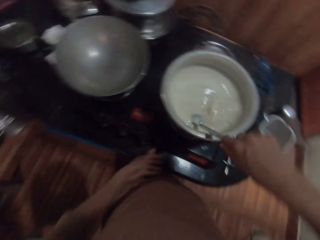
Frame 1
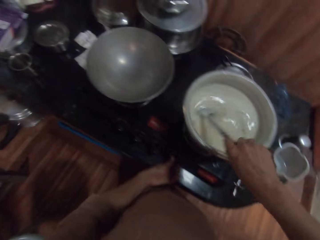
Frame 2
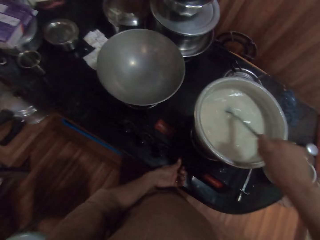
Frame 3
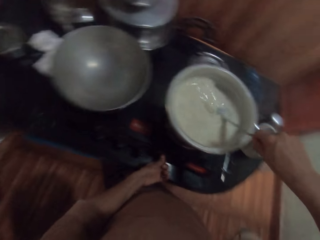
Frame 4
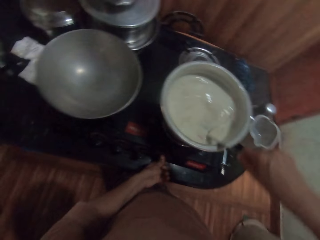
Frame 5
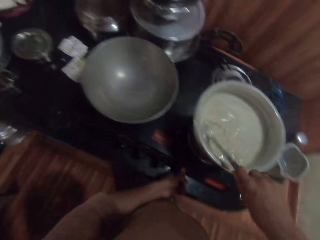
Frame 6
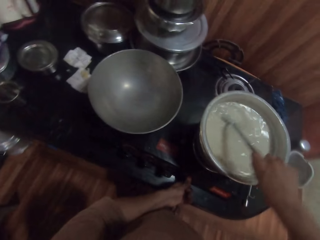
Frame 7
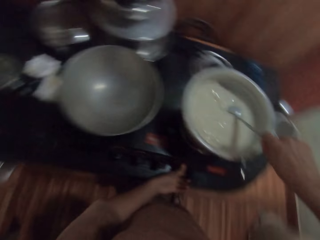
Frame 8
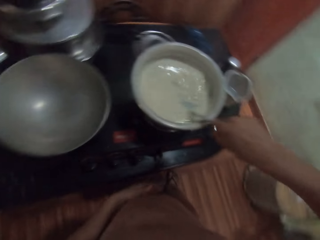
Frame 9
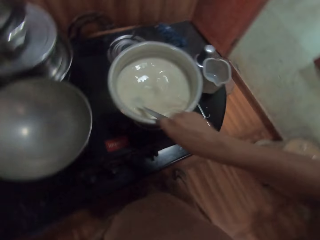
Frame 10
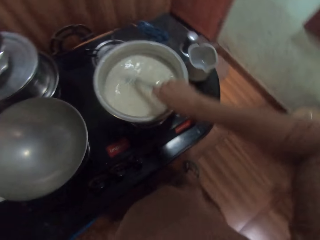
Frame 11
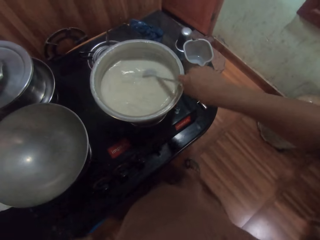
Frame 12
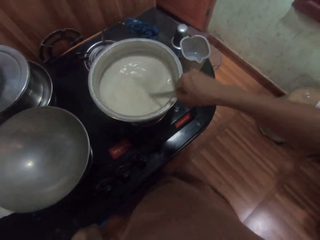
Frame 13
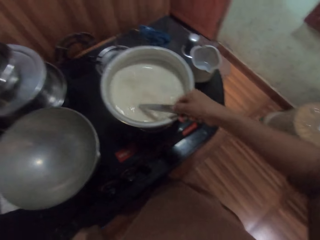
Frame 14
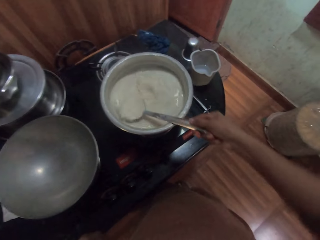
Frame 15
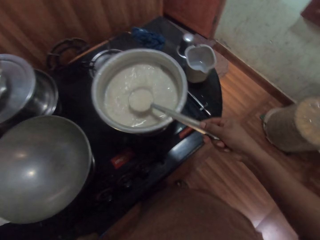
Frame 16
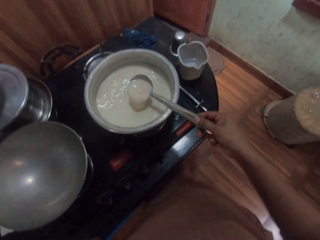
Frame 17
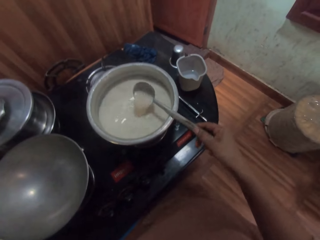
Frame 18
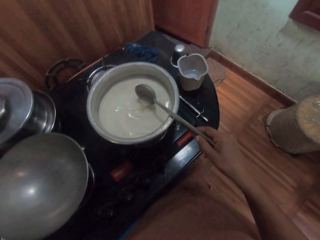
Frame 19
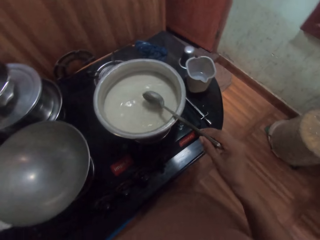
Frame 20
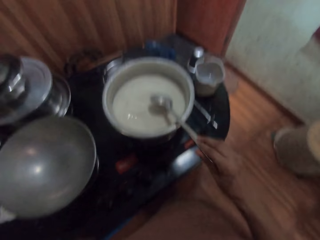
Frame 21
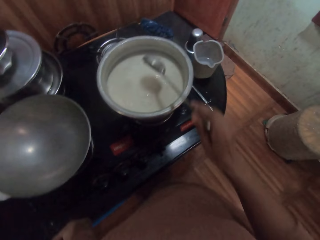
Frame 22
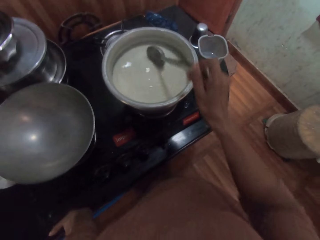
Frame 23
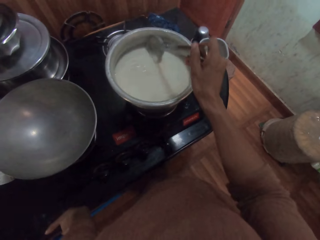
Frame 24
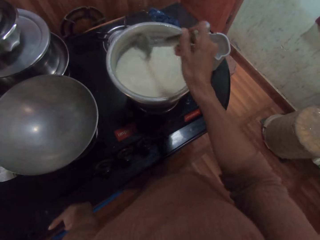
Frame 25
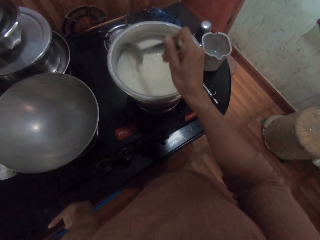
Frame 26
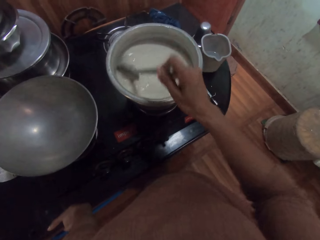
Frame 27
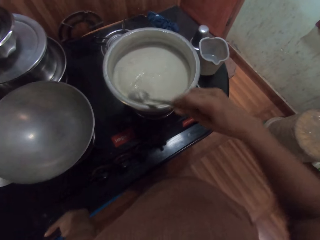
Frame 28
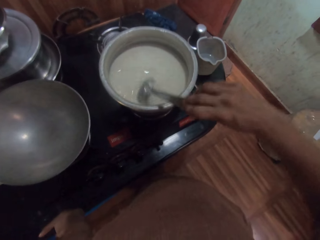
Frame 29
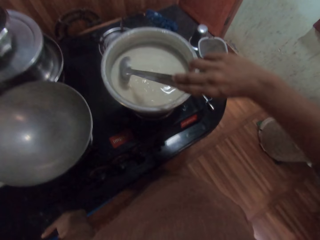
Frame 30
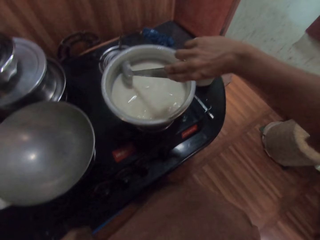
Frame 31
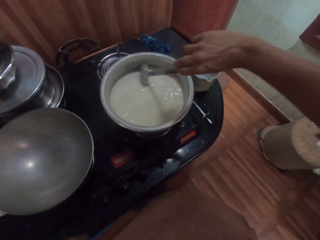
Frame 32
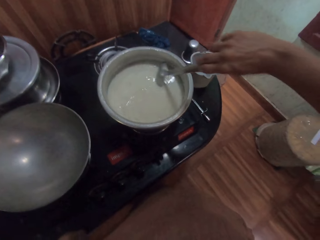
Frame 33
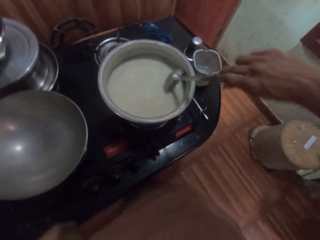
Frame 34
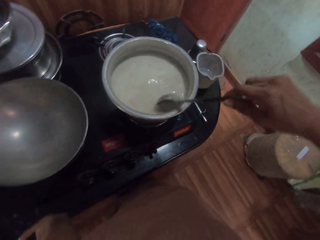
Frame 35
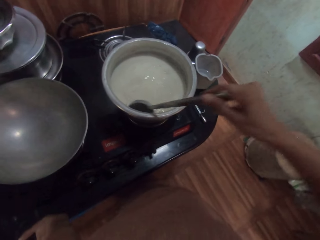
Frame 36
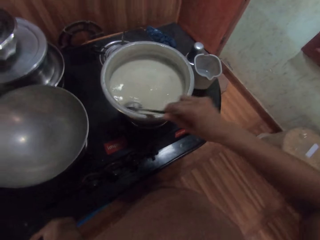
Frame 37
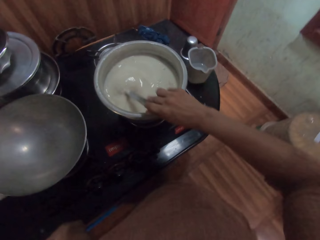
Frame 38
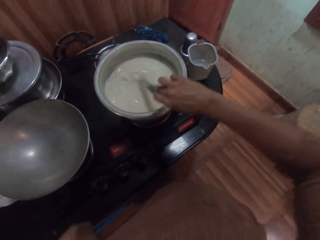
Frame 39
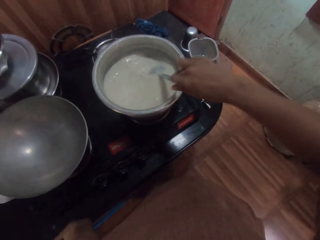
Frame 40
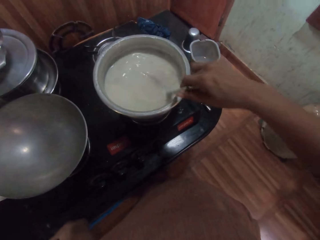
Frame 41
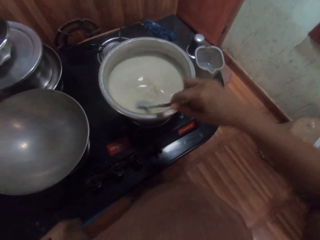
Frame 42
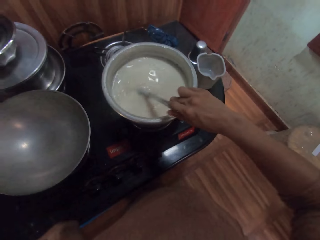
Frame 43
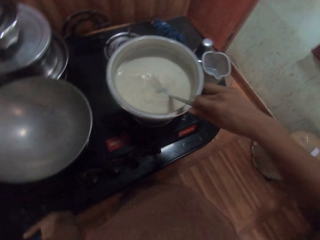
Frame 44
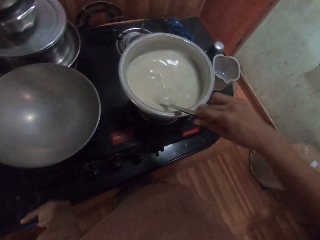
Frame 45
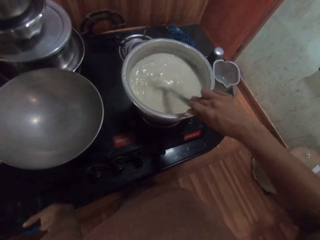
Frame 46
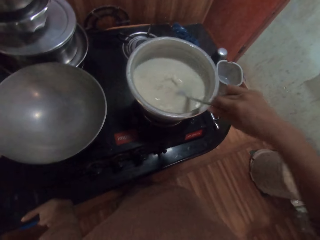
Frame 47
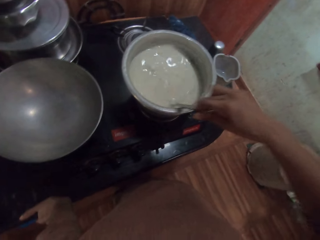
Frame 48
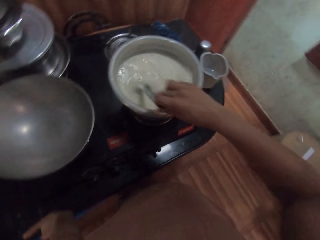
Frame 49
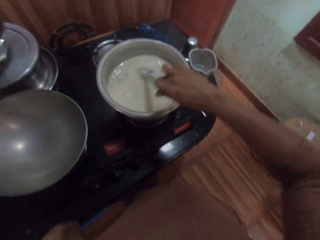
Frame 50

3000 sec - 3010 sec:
The camera wearer operates the gas burner on the countertop with her left hand. She places her left hand on the countertop.

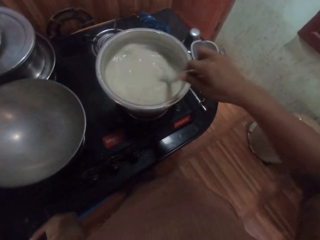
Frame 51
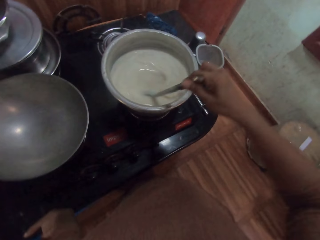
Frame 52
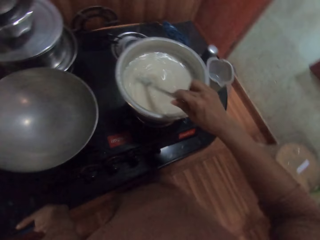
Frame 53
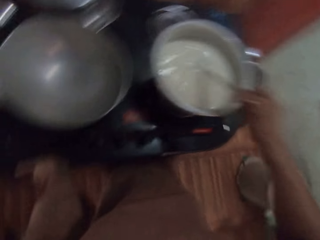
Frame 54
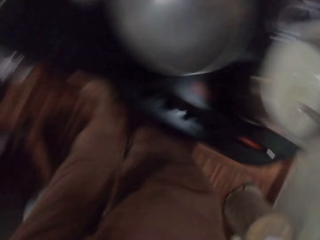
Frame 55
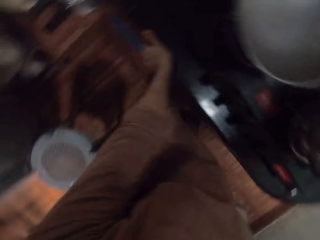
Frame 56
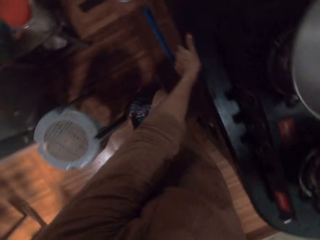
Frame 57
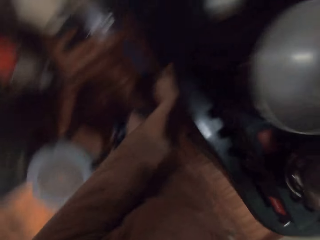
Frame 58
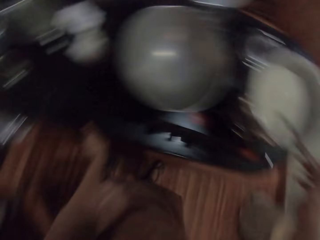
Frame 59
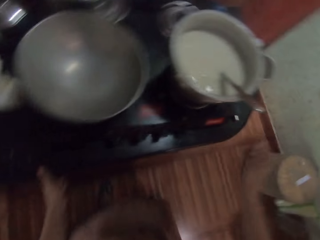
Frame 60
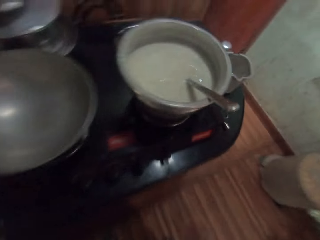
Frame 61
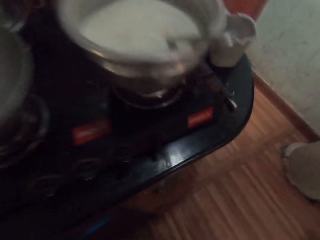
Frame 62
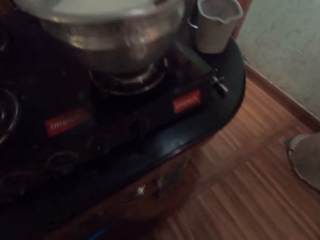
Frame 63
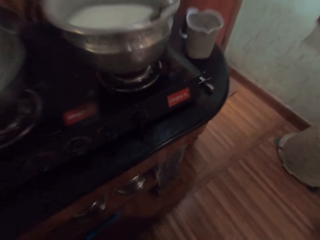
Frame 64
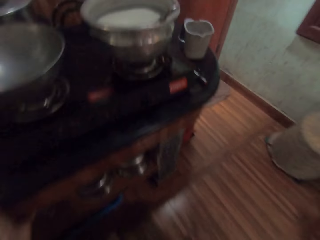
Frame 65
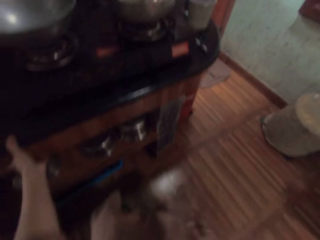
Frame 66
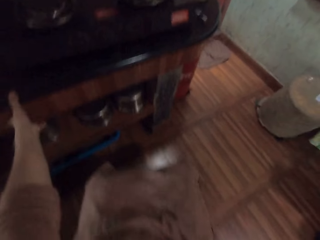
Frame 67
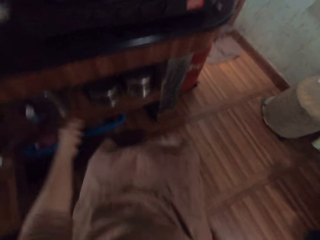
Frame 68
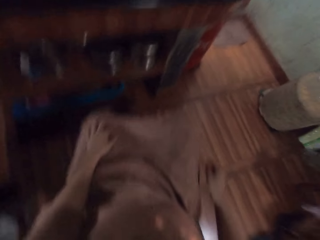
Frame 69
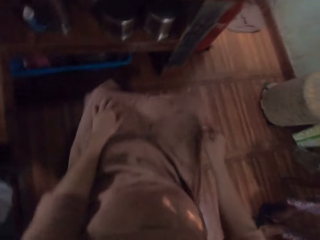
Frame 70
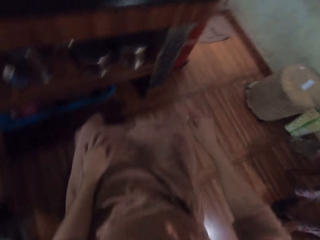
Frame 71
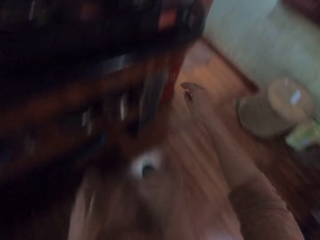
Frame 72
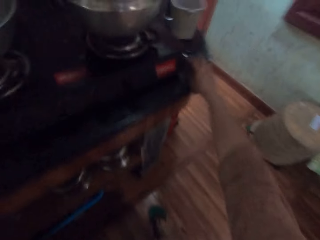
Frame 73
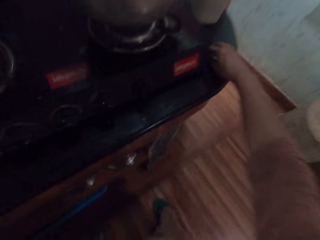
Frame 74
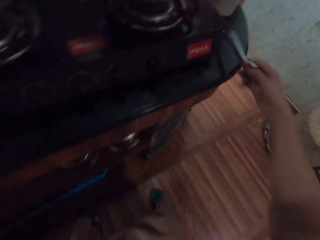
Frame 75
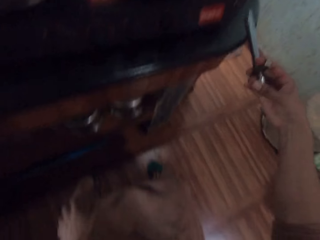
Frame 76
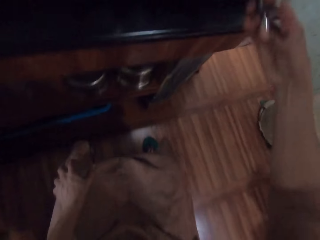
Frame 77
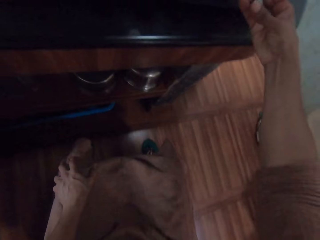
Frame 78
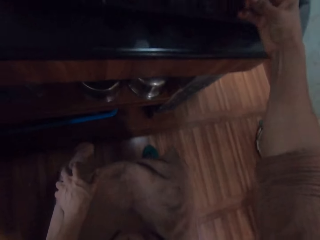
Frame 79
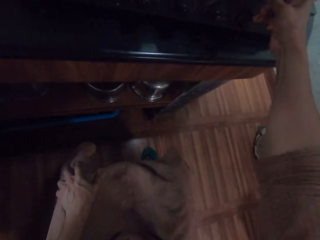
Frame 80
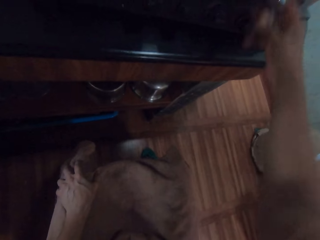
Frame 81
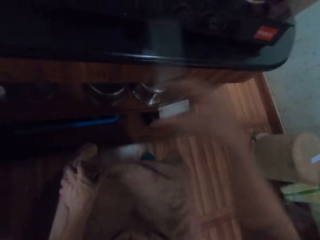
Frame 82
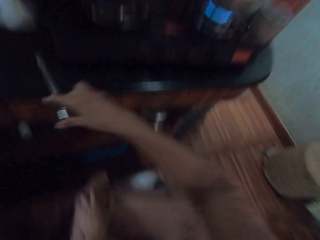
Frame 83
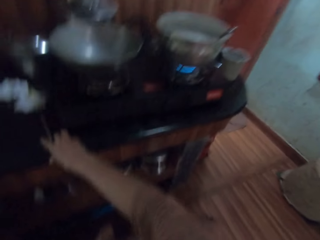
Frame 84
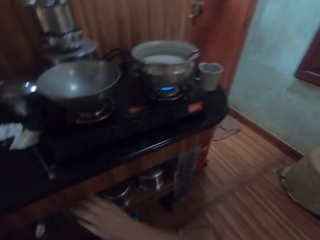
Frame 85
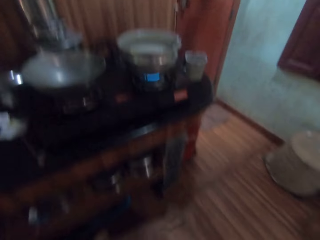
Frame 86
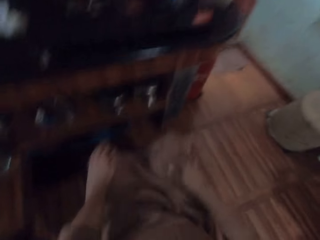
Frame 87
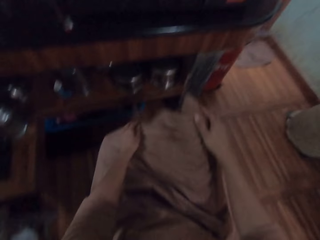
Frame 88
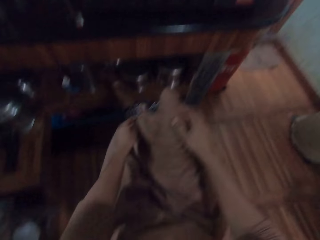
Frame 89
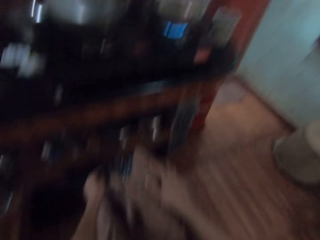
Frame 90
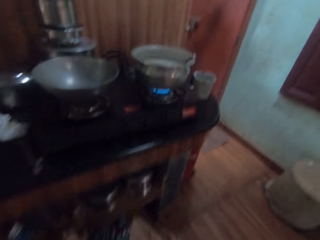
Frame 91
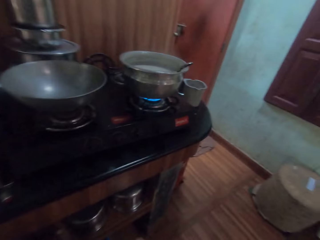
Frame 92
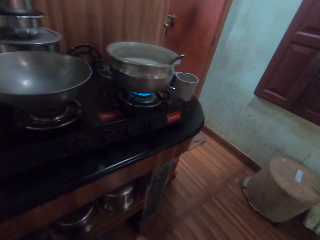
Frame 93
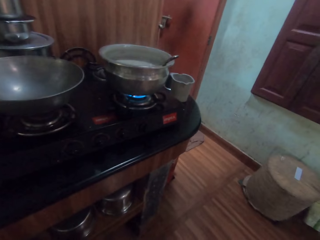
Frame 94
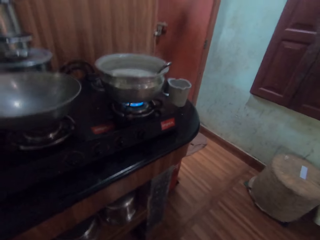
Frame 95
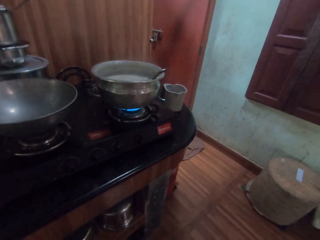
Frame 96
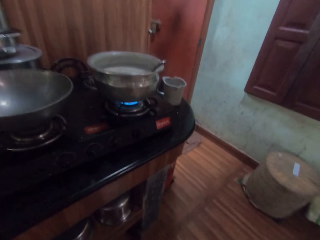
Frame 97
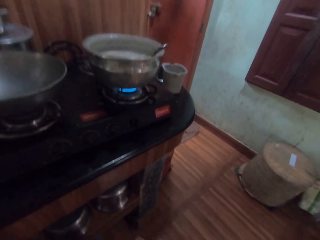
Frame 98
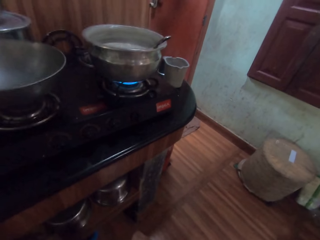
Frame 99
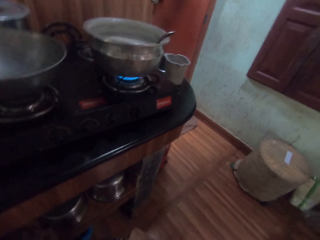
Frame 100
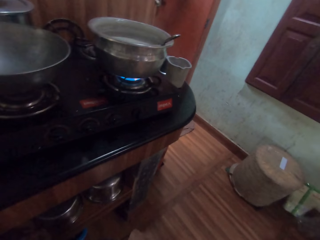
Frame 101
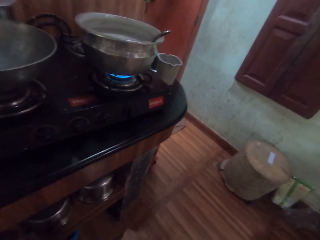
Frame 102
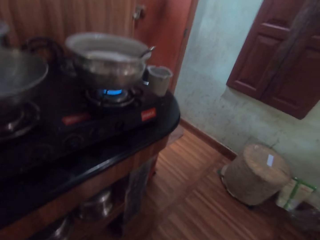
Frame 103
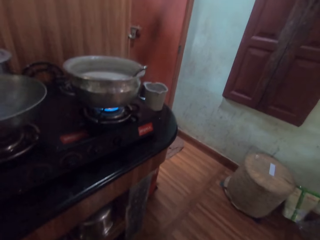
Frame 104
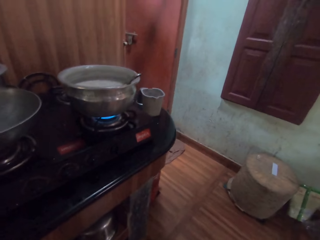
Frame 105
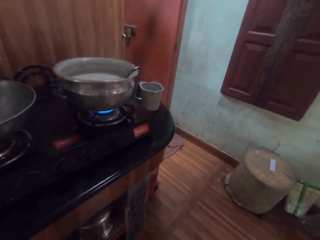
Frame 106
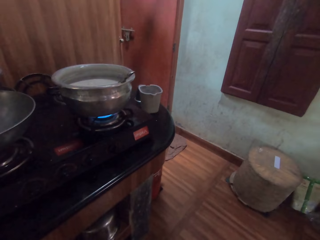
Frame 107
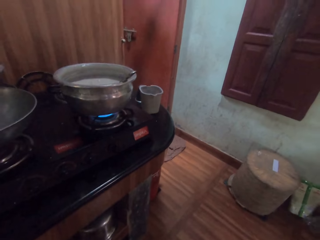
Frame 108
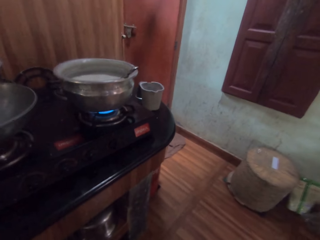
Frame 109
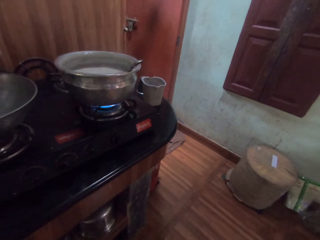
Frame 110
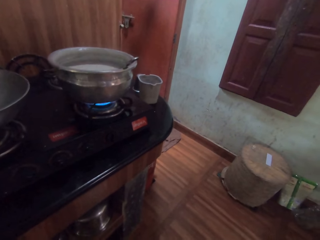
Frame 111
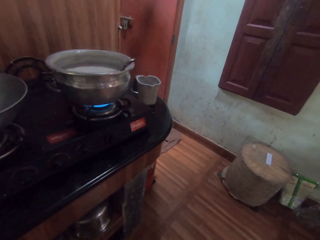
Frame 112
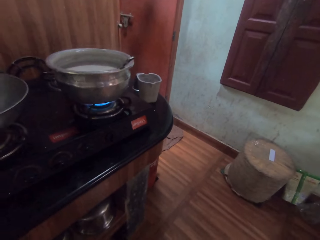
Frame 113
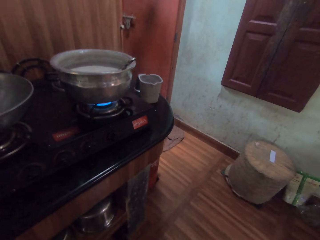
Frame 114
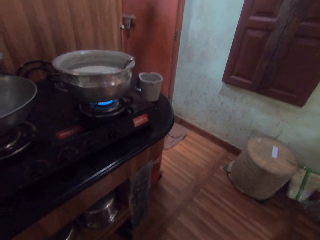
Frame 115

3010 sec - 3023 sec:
The camera wearer drops the spoon in the pot on the gas burner on the countertop with her right hand. She sits on a stool. She picks up a gas lighter on the countertop with her right hand. She lights the gas. She ignites the gas lighter with her right hand. She drops the gas lighter on the countertop with her right hand. She squats.
